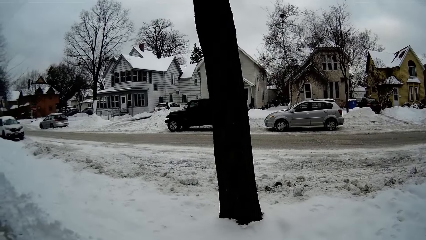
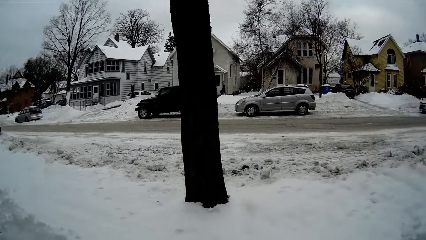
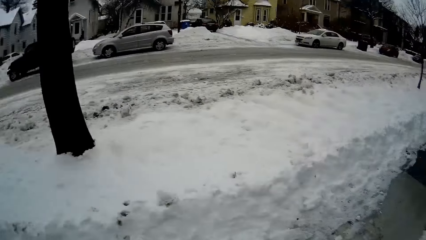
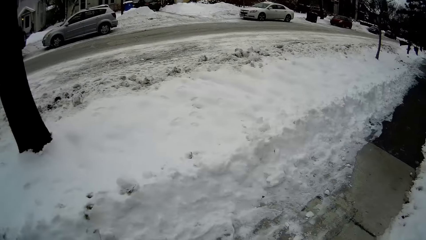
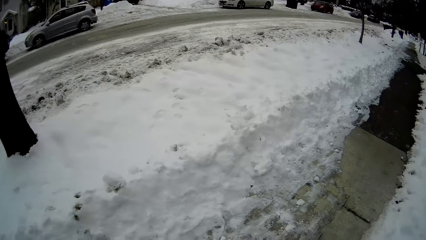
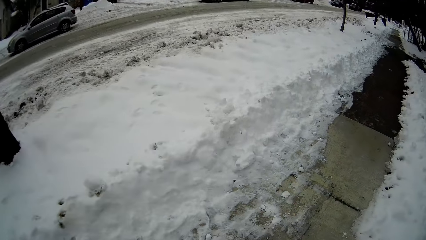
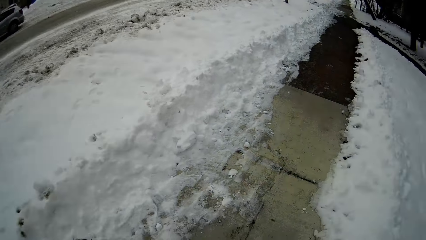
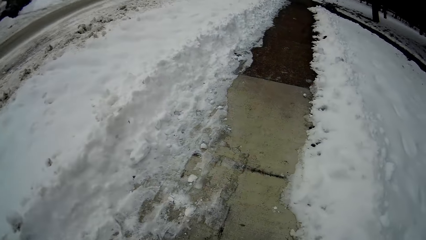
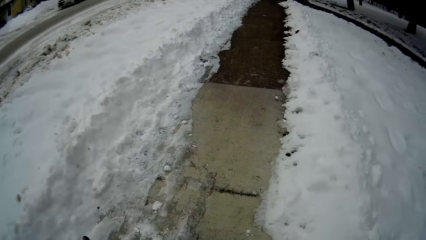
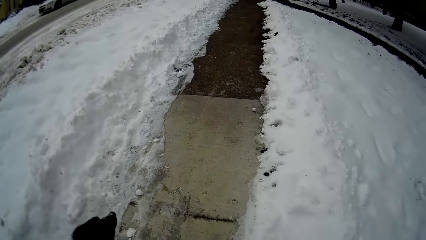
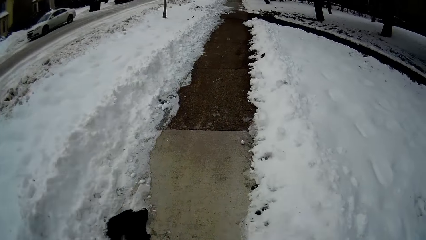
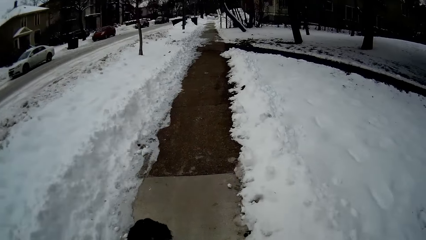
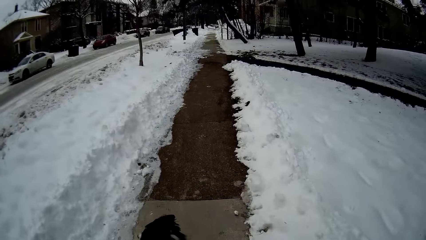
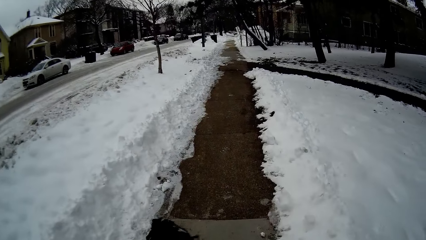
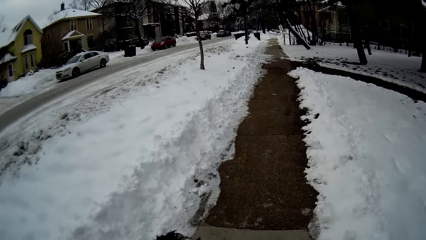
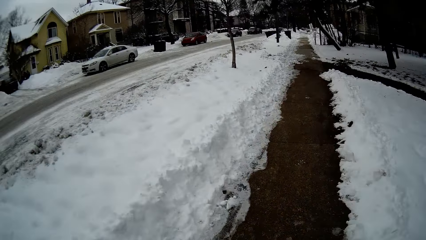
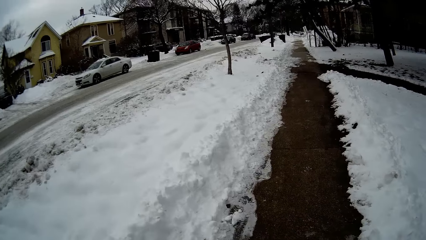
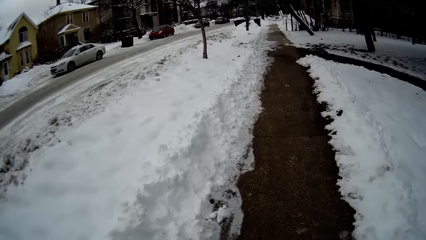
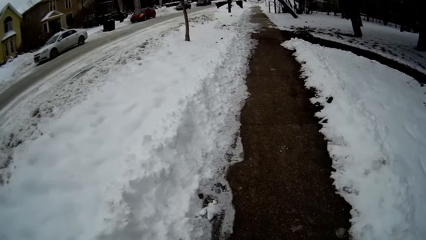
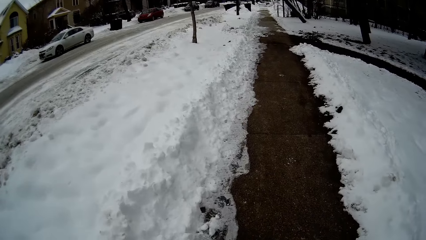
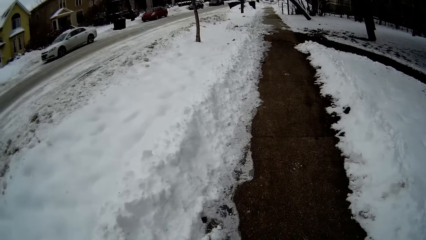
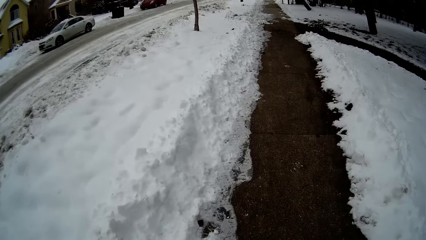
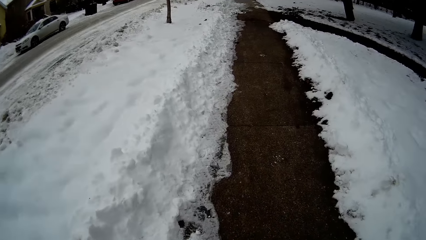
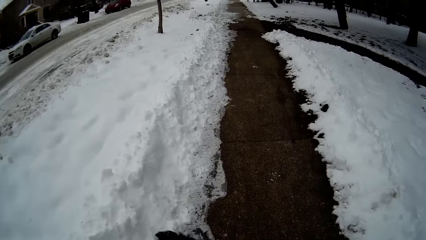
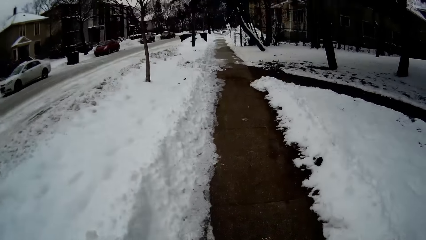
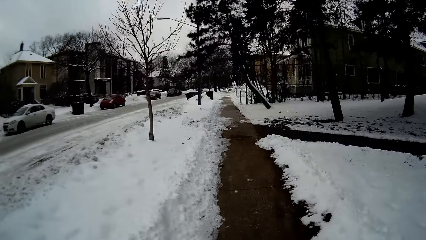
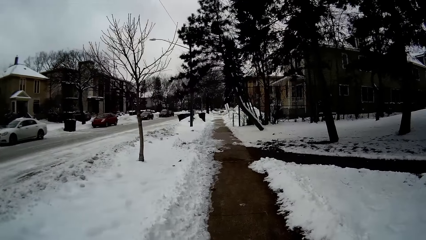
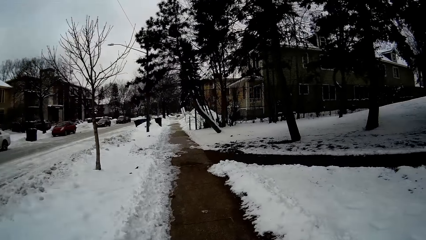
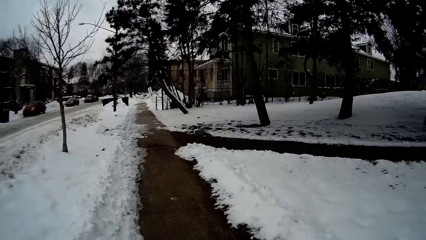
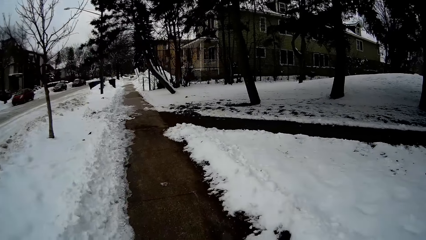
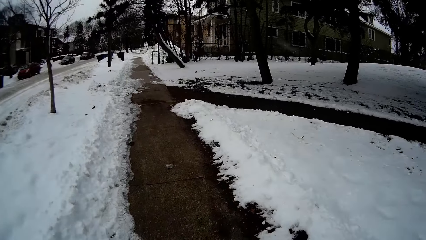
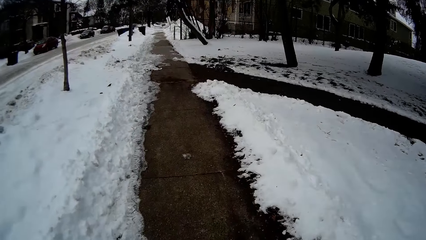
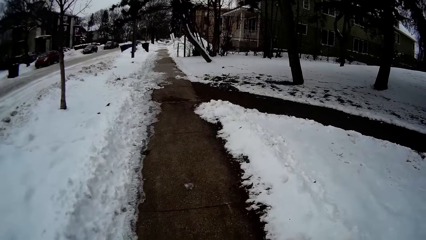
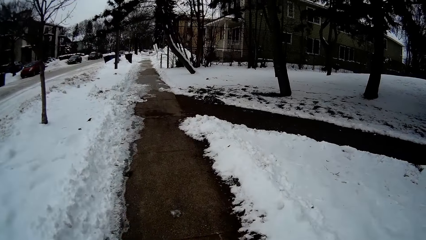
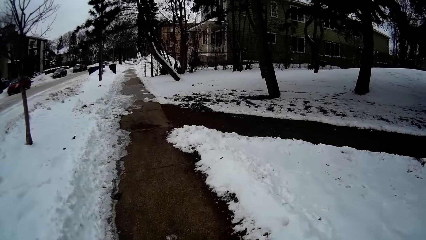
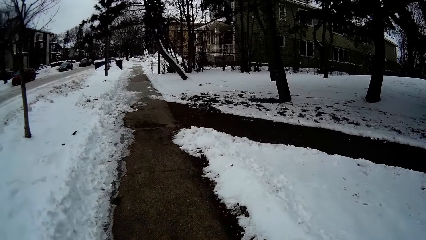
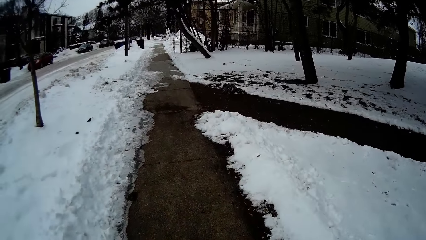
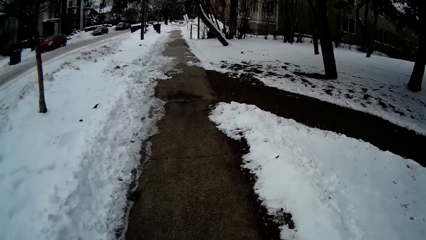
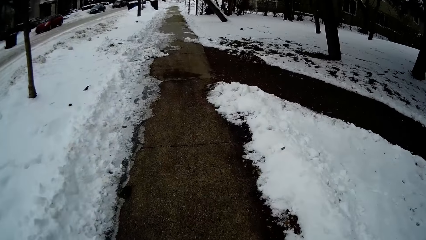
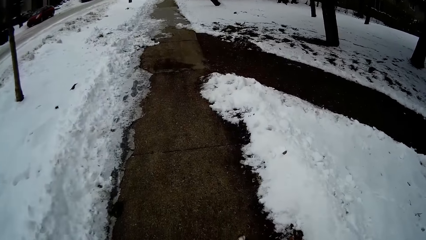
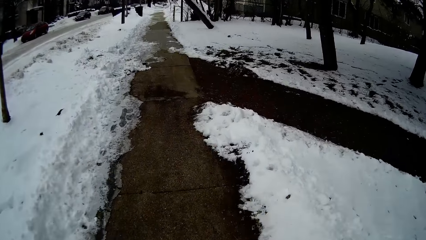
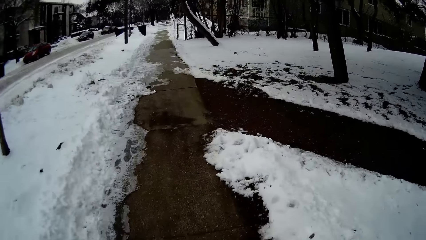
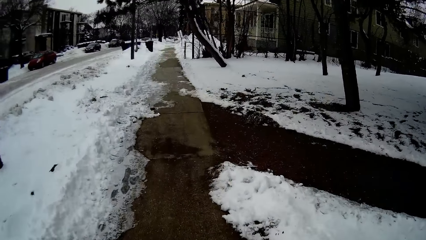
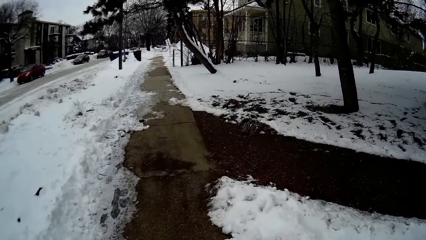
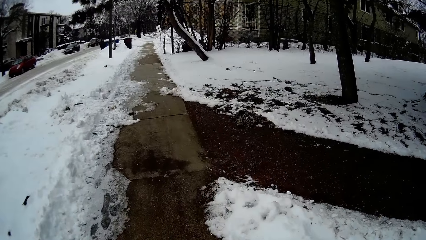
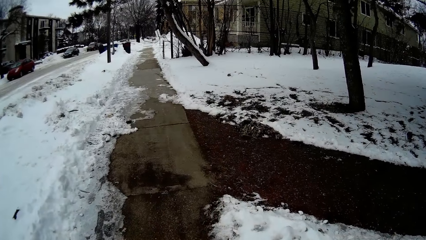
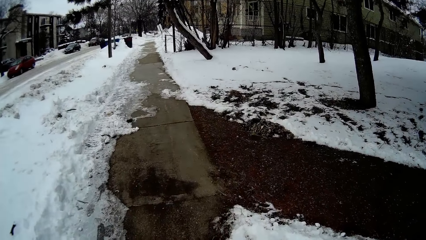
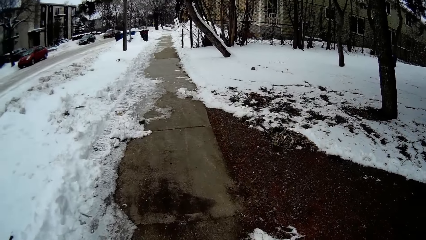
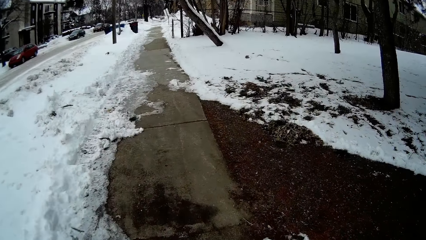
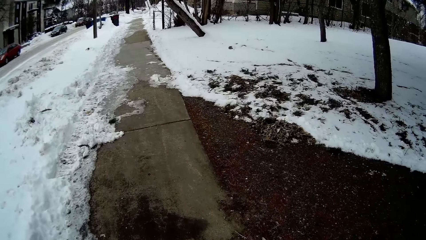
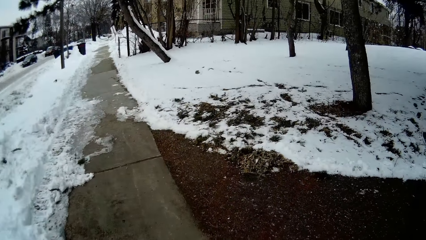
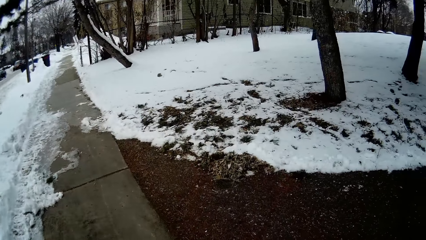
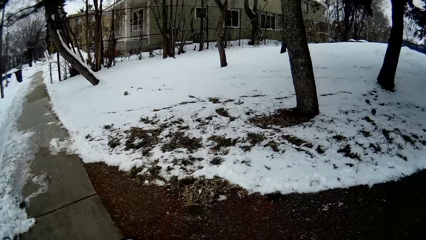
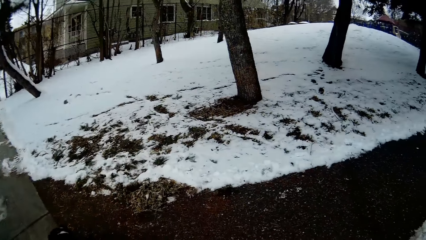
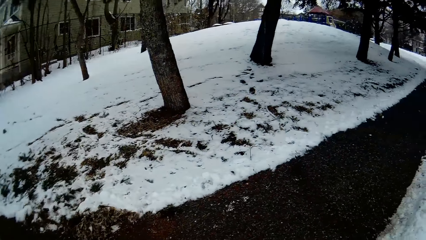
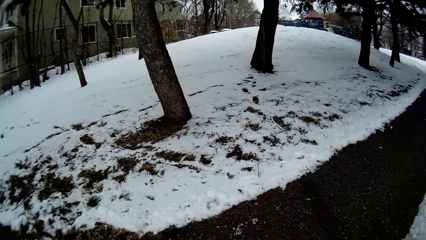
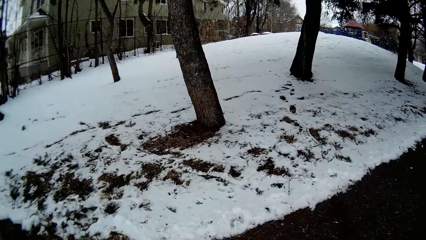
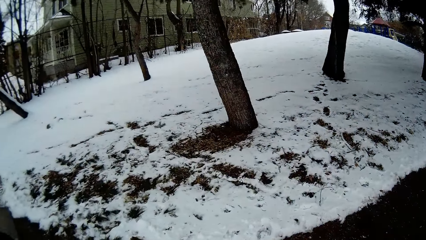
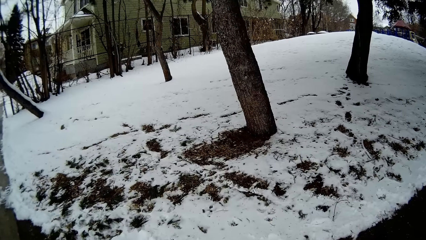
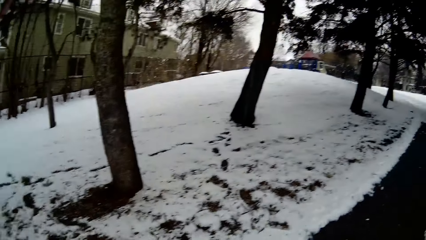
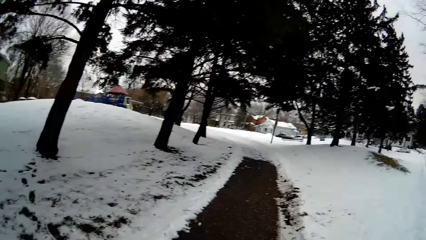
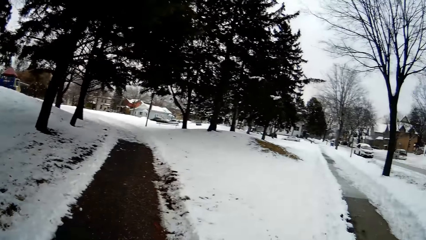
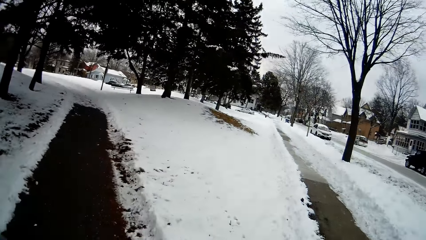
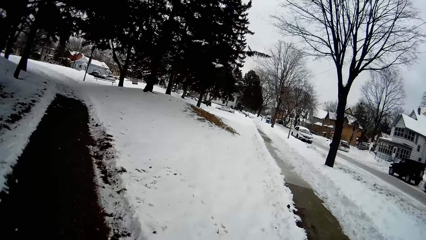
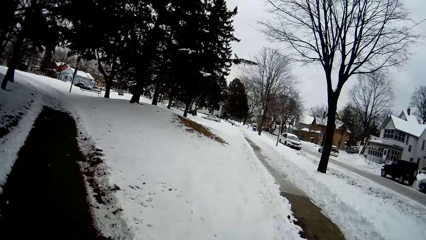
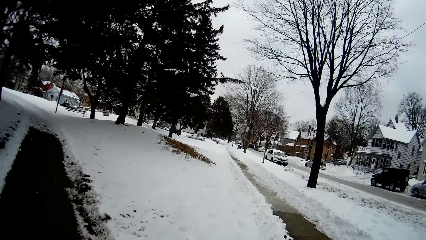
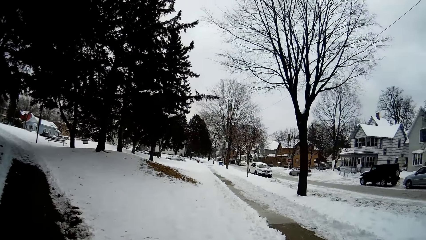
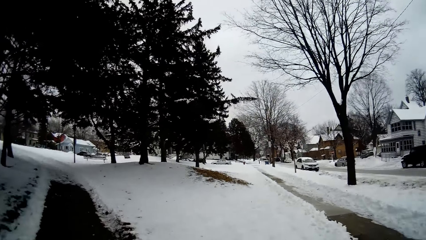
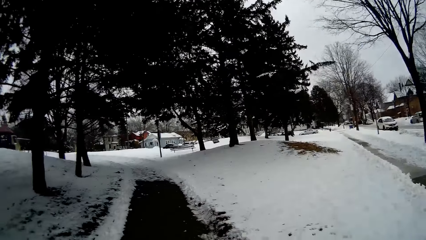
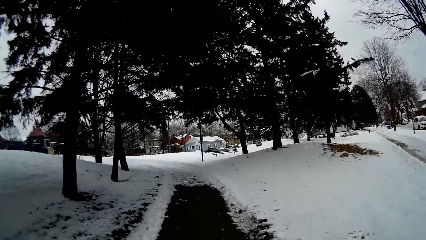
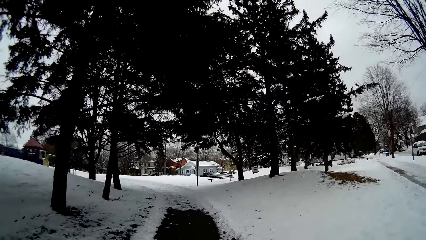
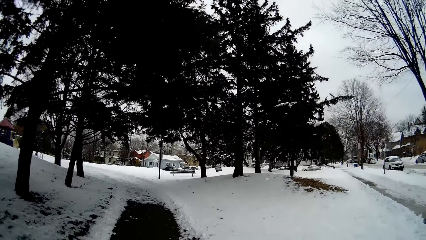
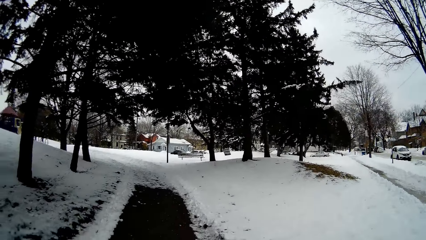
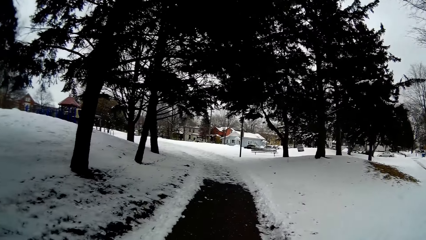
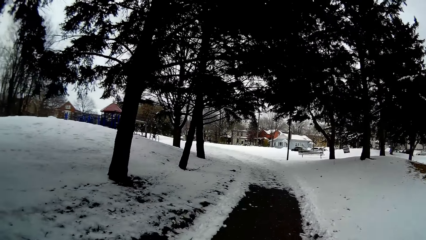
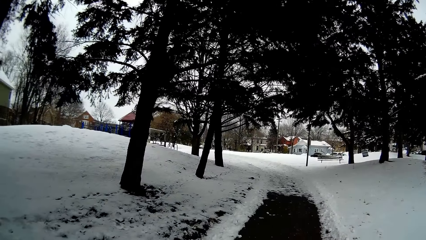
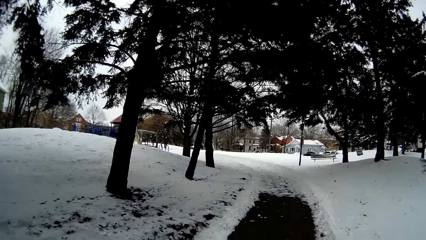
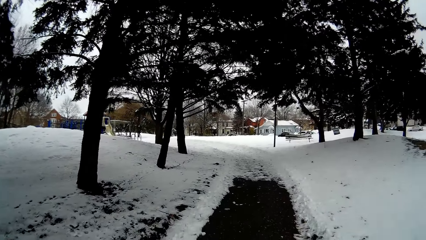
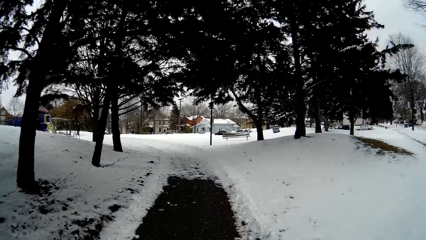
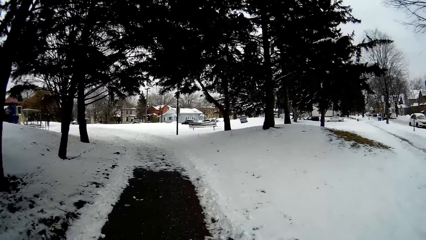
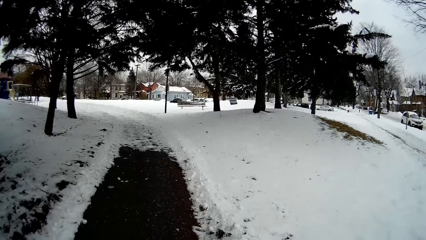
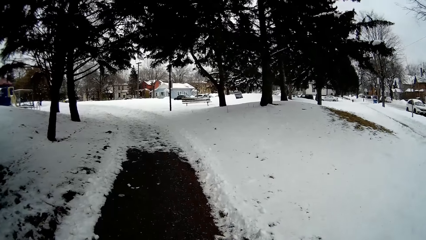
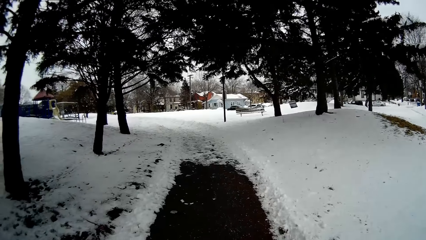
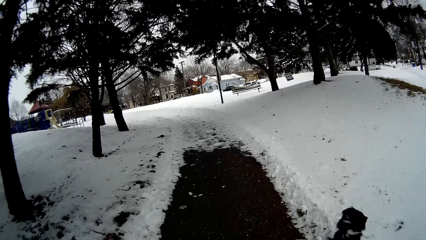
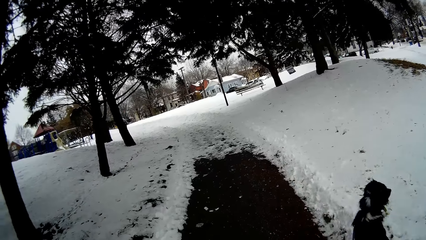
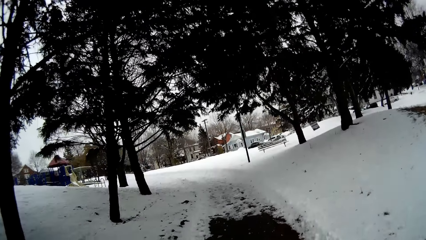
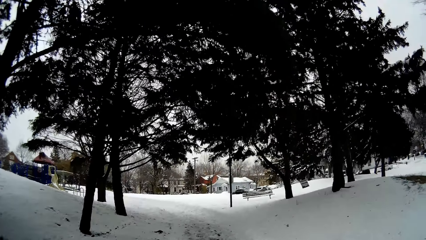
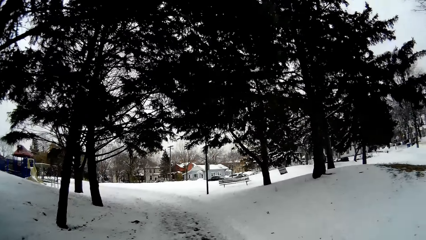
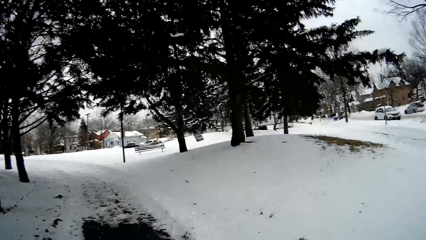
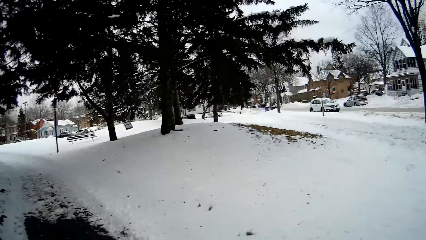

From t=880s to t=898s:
The camera wearer walks with the dog along the street.
